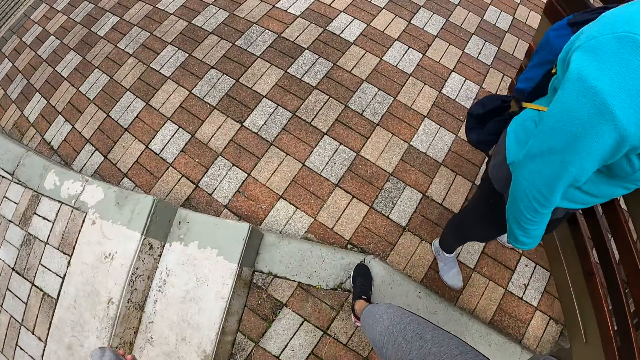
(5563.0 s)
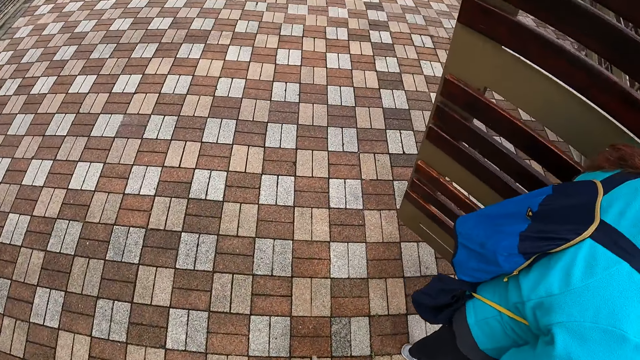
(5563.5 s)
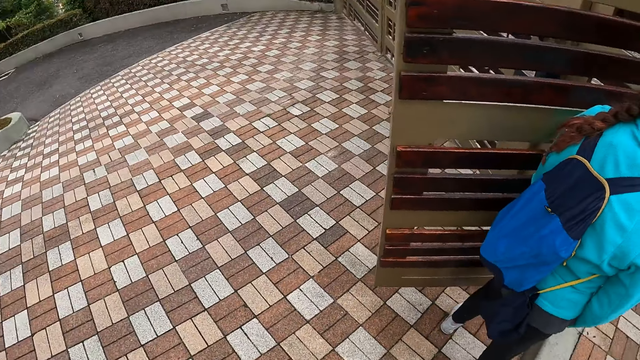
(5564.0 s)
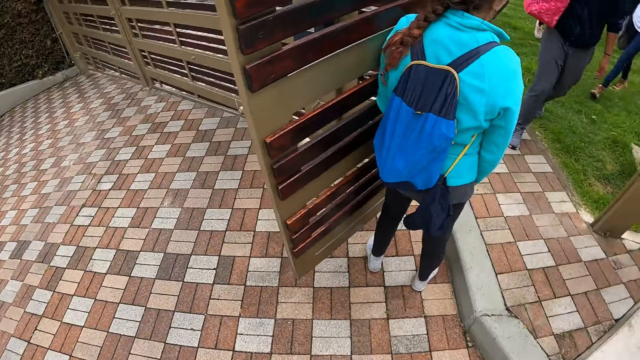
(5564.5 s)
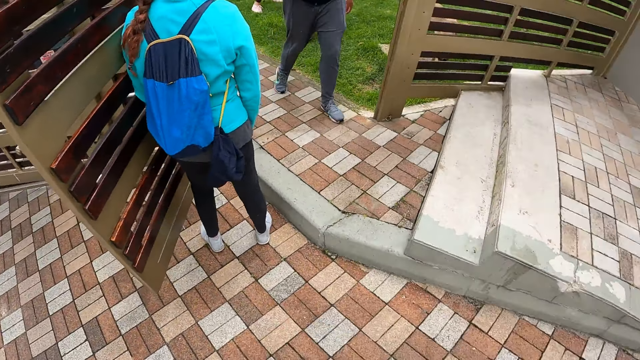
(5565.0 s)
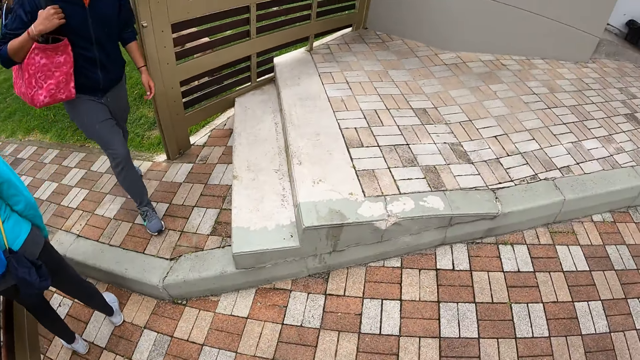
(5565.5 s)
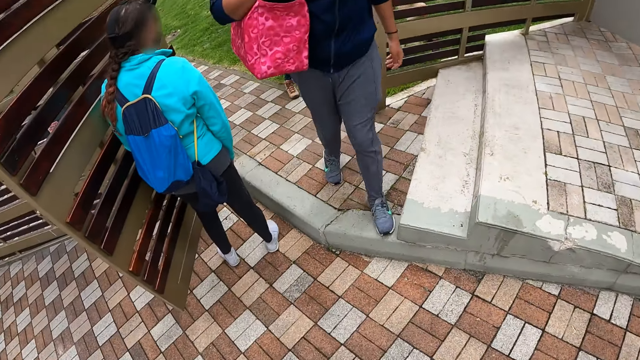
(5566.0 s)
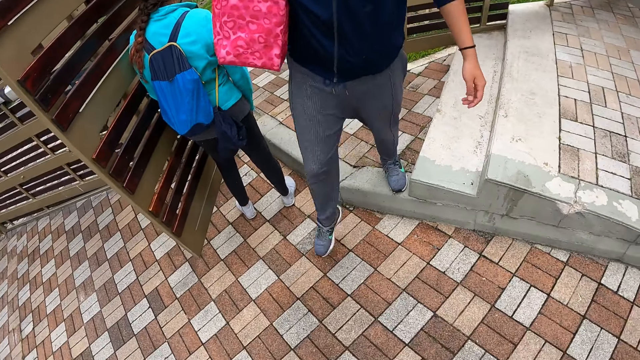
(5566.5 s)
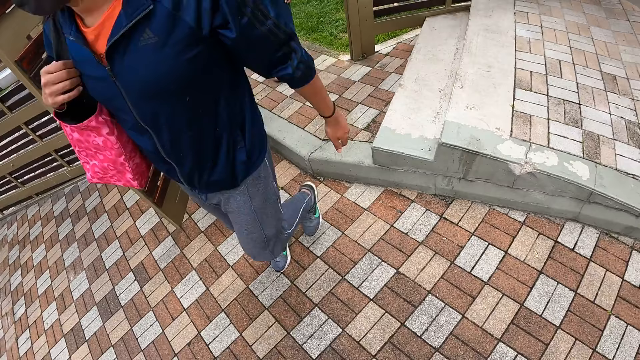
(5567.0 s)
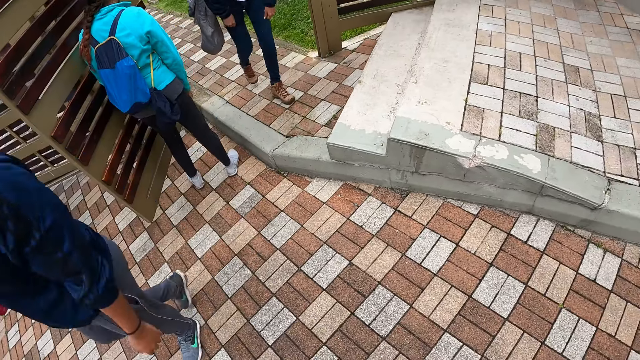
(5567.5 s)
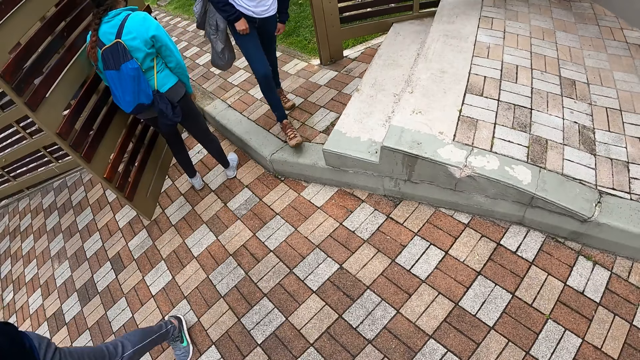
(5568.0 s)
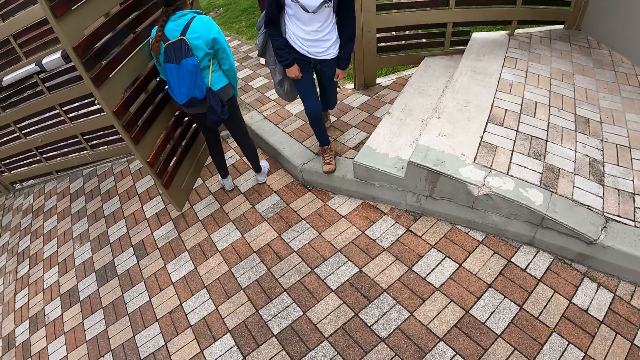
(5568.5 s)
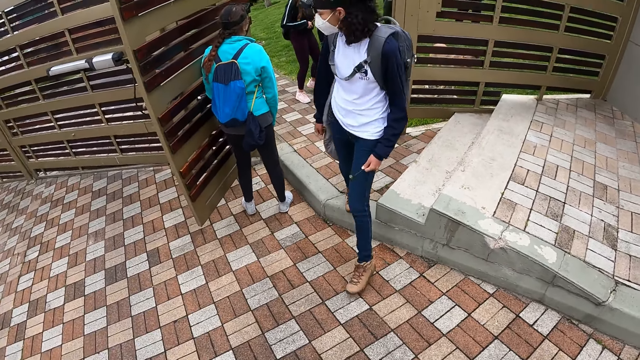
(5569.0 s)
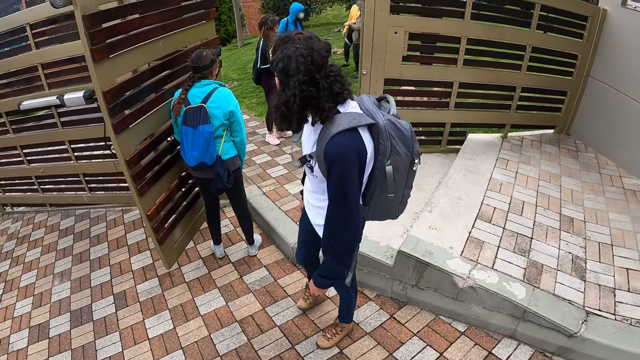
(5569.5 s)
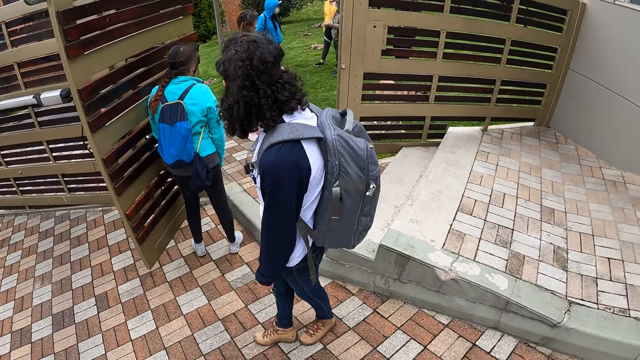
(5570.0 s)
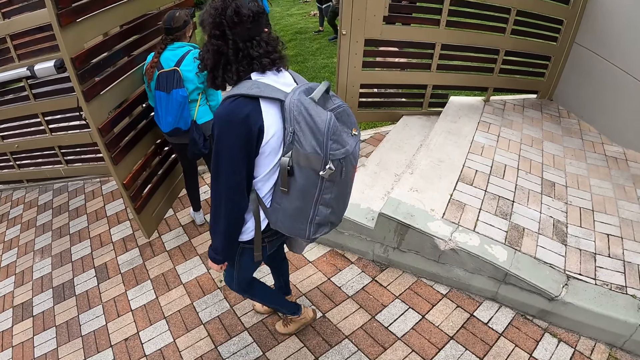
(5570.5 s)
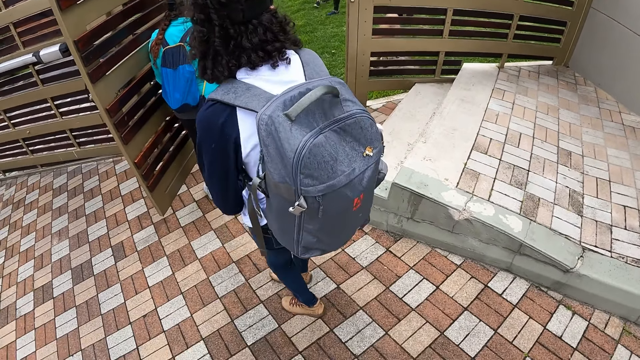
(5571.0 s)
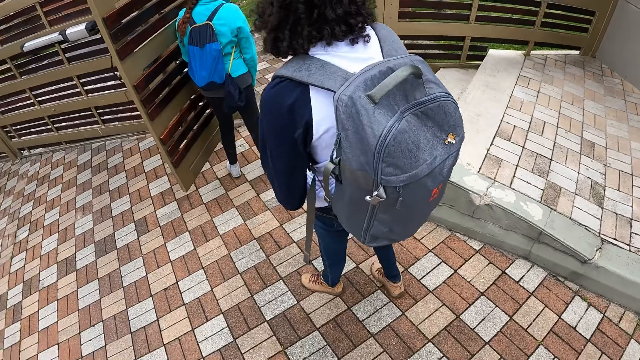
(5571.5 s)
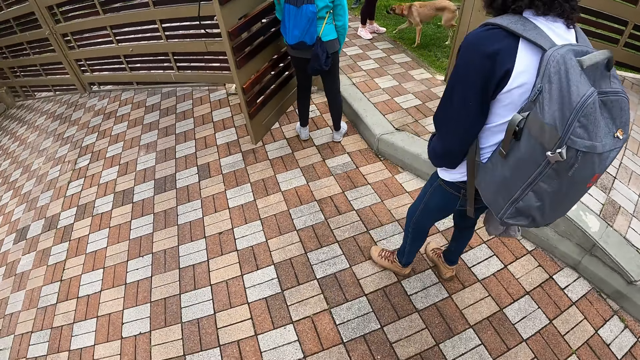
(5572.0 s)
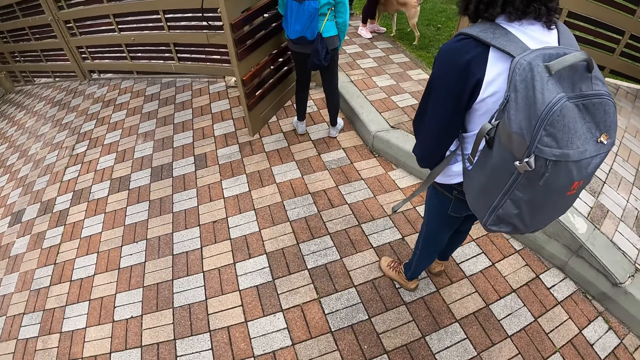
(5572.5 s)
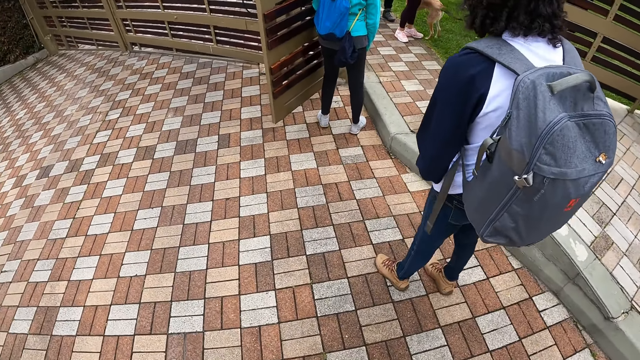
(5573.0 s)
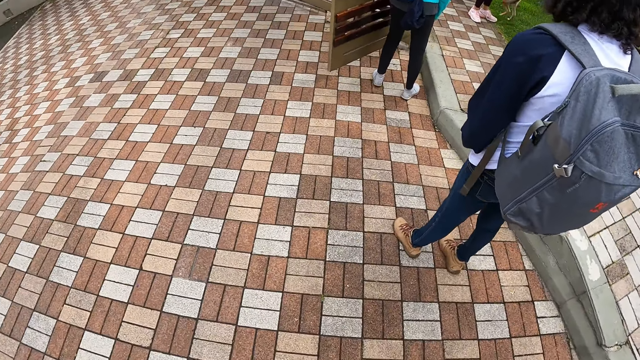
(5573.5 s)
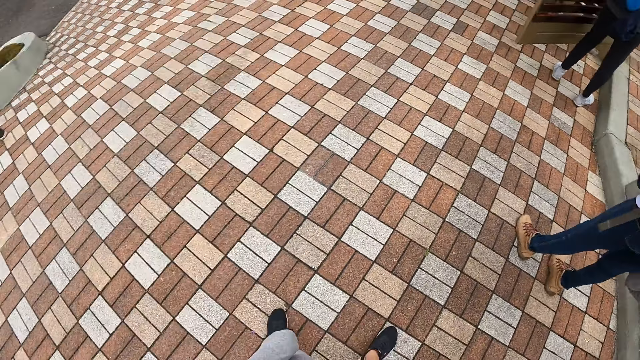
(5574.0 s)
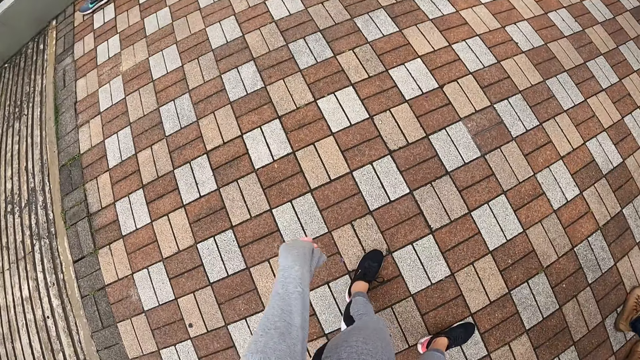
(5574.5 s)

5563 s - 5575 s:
The man walks out of the lawn into the compound through the door. The woman walks out of the lawn into the compound through the door.

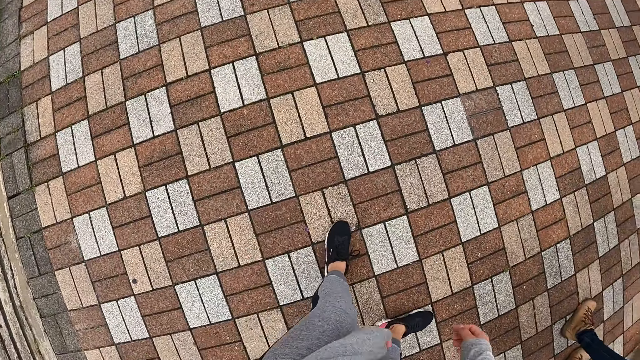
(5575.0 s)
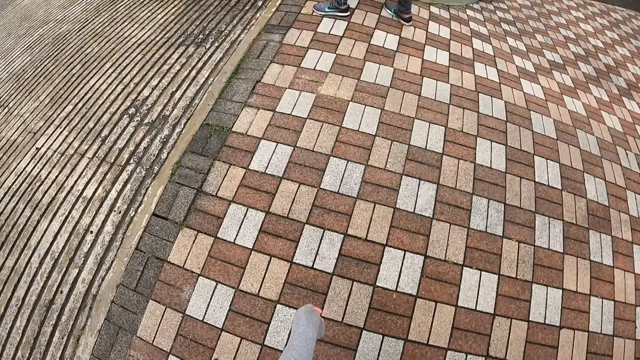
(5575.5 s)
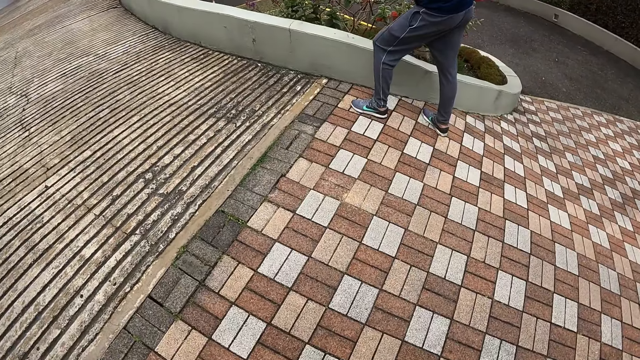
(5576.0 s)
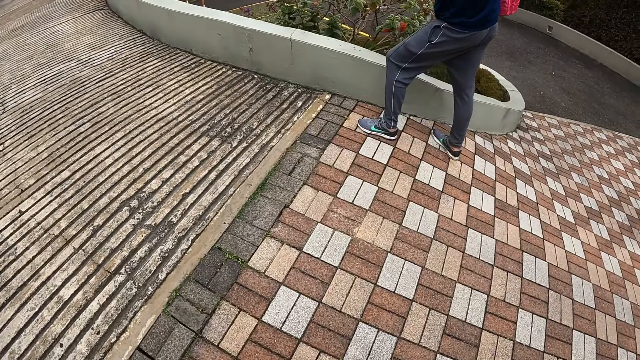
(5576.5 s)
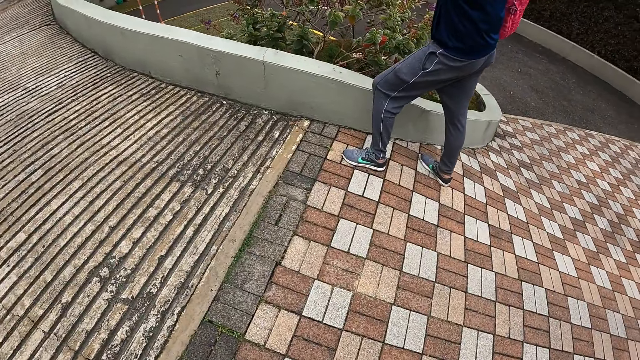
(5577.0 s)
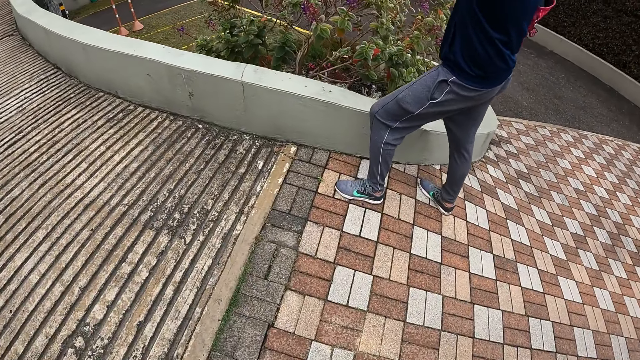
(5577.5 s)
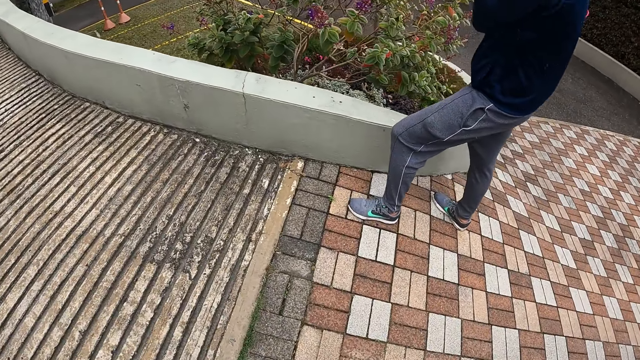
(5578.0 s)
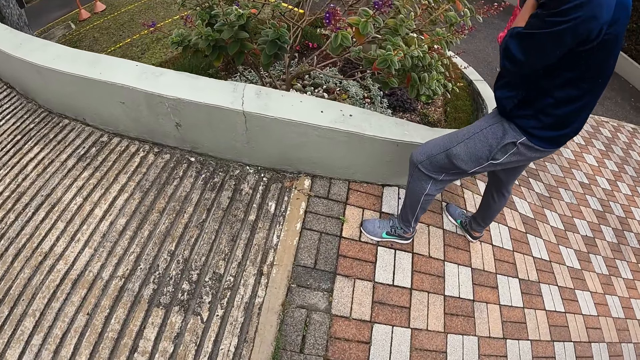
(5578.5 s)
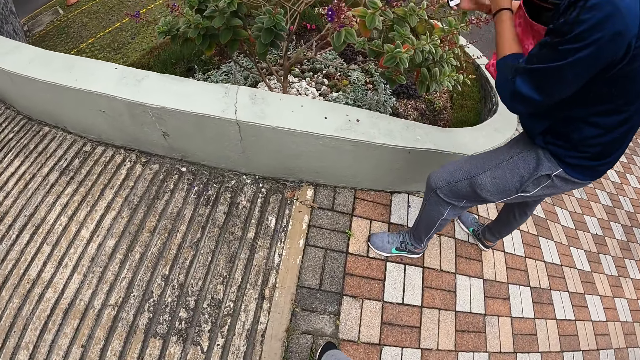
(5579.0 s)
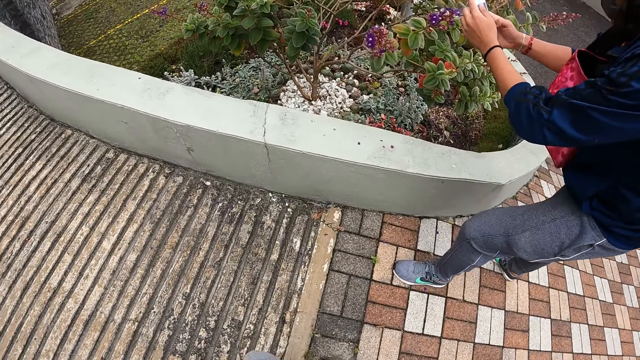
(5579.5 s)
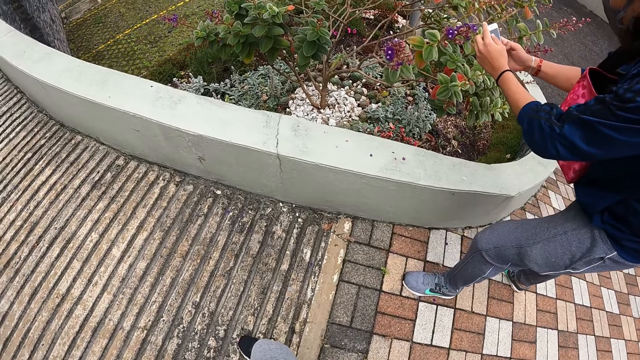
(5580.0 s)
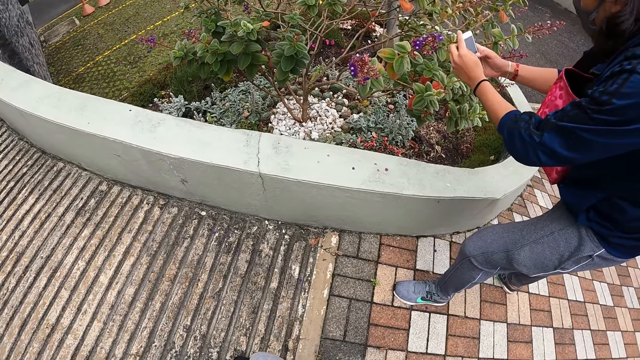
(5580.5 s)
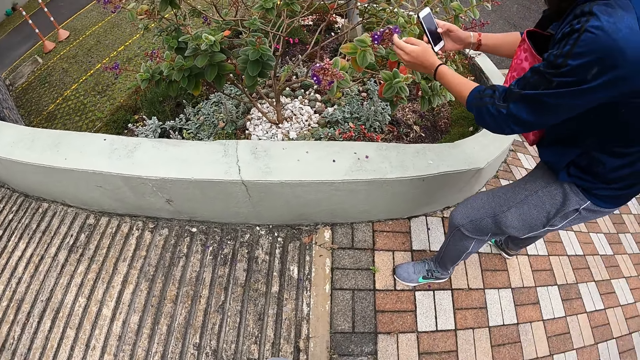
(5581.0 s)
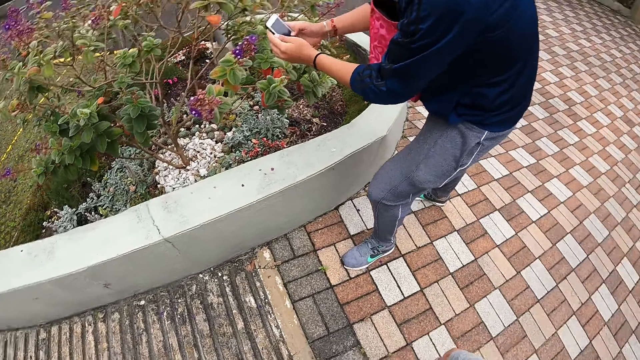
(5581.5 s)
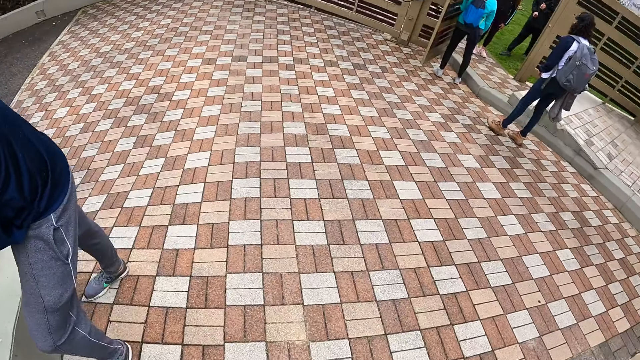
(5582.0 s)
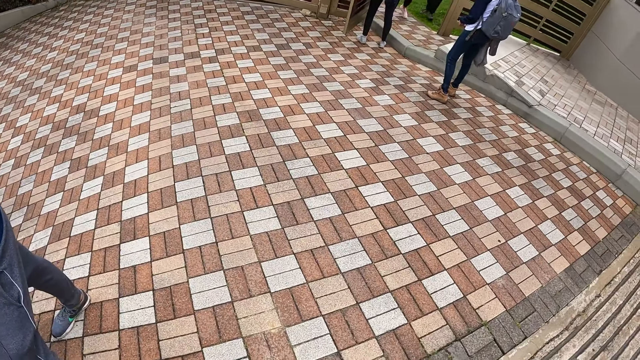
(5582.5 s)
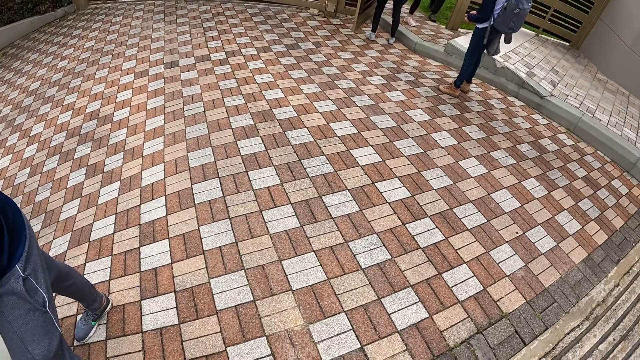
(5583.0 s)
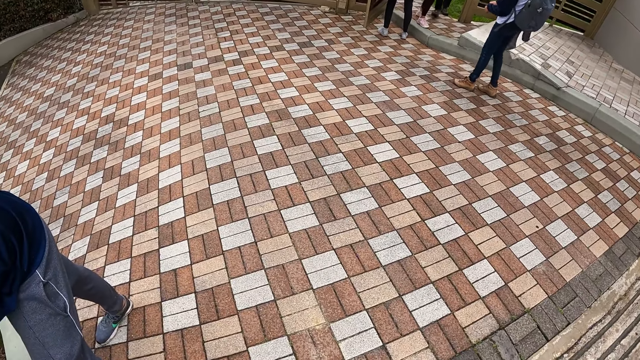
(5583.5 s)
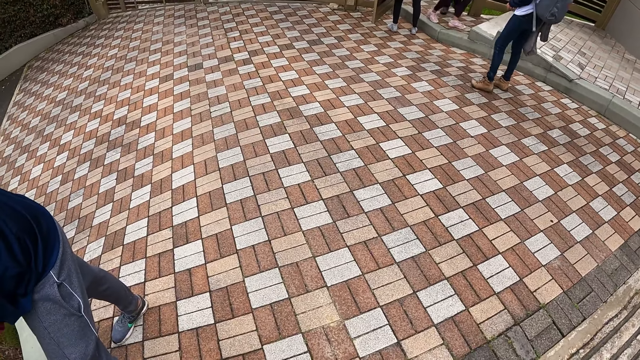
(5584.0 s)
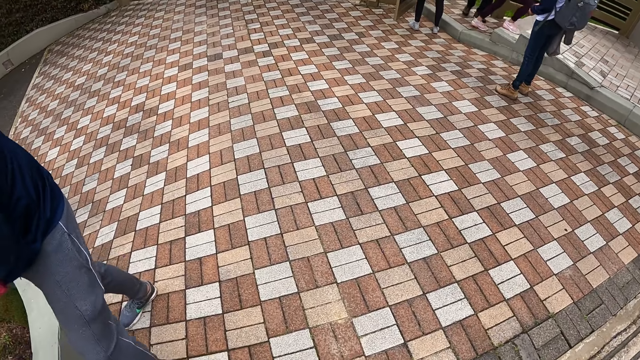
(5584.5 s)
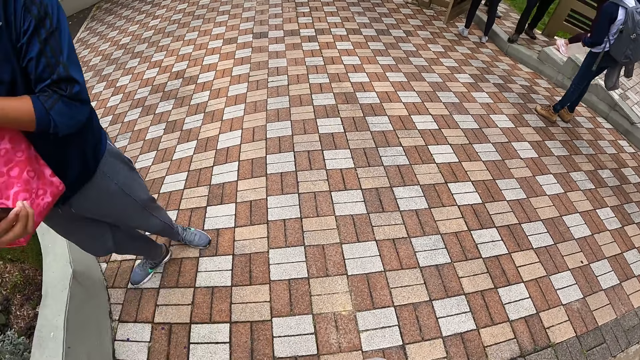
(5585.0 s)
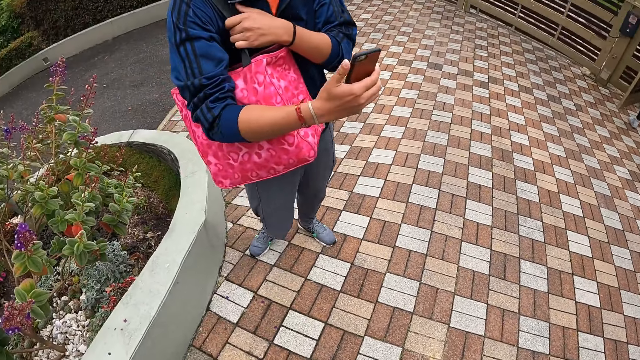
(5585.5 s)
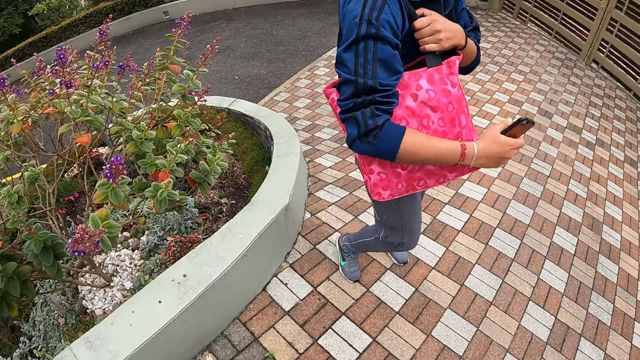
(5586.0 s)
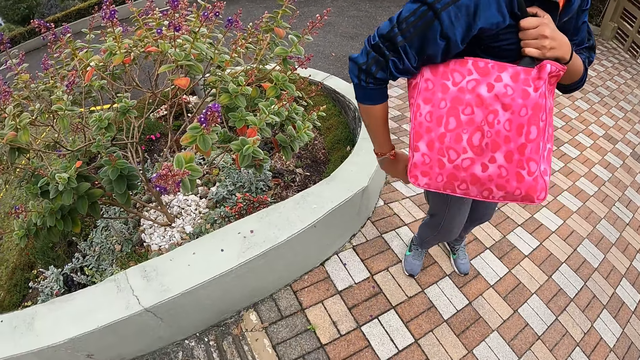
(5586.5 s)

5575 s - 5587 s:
The man holds a phone with both hands and snaps flowers with the phone. The camera wearer looks around.
